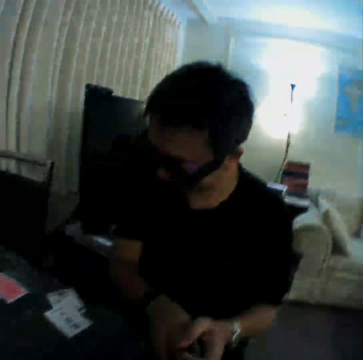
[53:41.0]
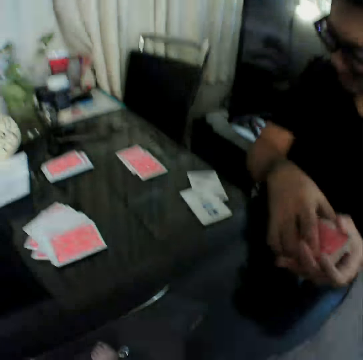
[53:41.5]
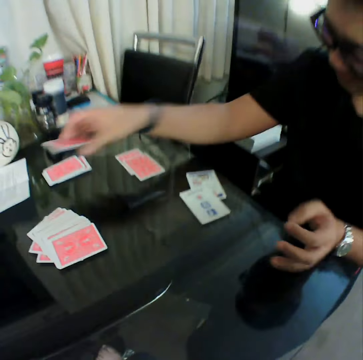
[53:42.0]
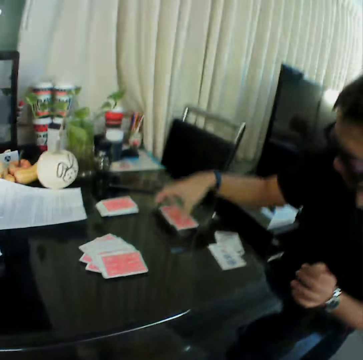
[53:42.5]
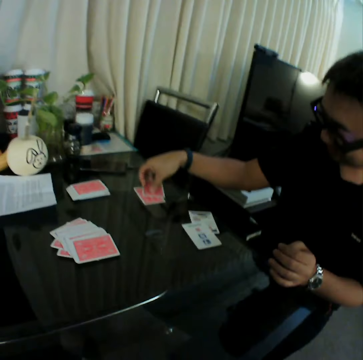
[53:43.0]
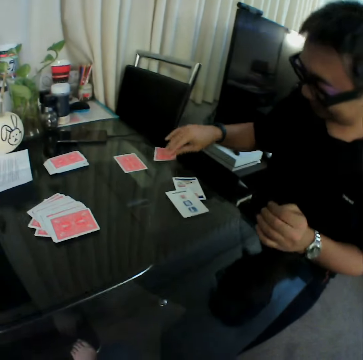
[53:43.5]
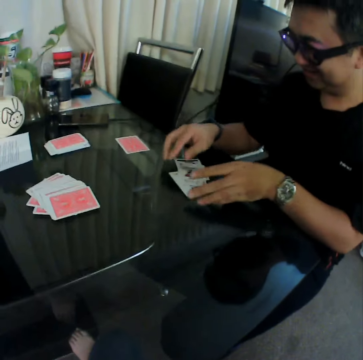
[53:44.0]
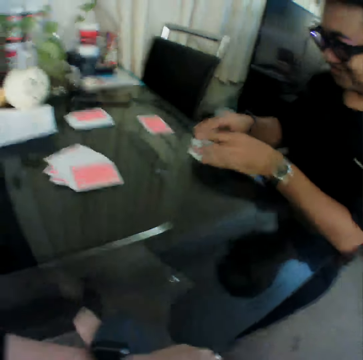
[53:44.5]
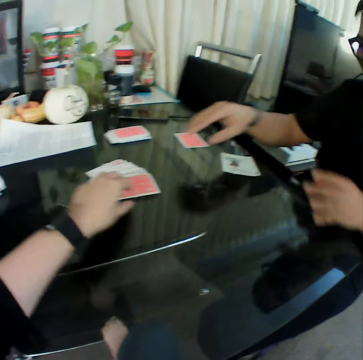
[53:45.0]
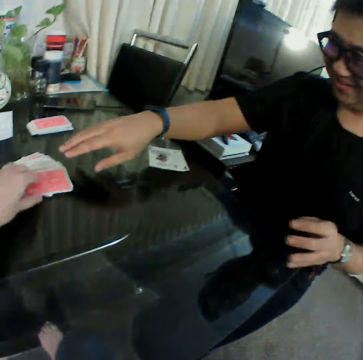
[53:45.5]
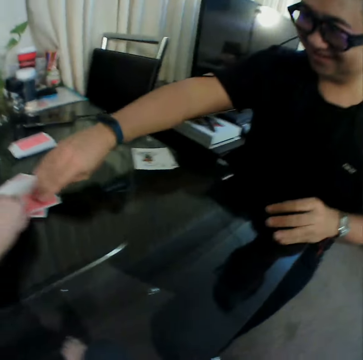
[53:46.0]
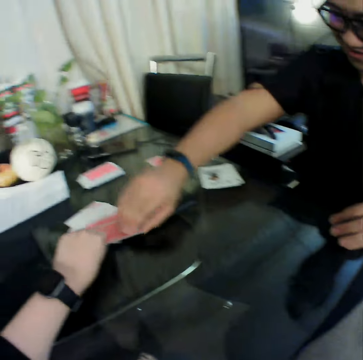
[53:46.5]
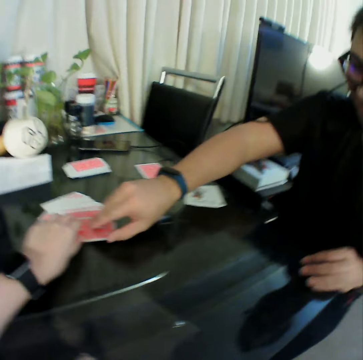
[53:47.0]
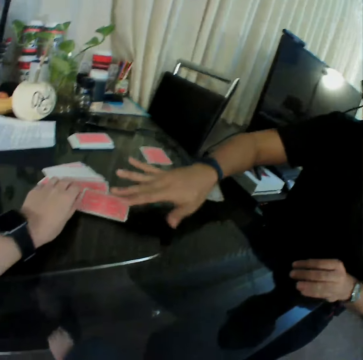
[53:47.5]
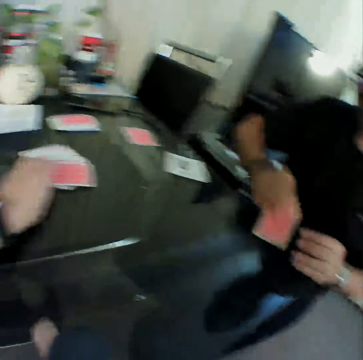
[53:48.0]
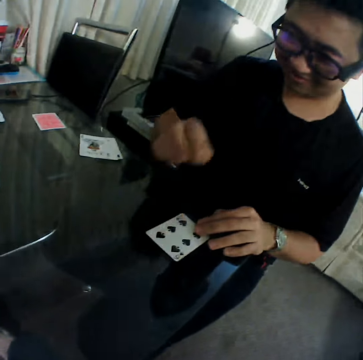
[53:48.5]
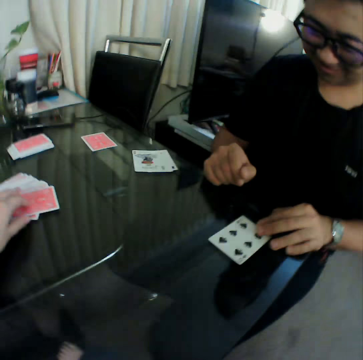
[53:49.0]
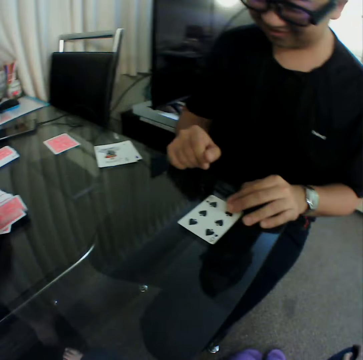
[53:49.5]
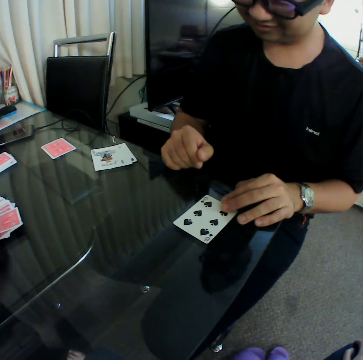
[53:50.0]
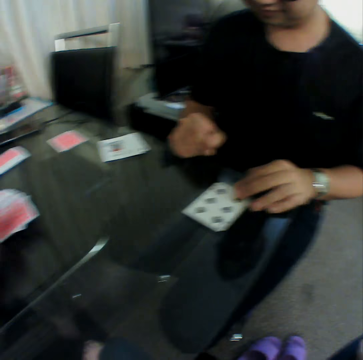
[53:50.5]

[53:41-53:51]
A man holds the cards with both hands. He places the card in his right hand on the table. He picks a card from the table with his right hand and places the card in his right hand on the table. He moves the cards aside on the table with his left hand. The camera wearer picks a card. The man slides a card from the deck of cards across the table with his right hand. He picks up a card. He flips the card on the table with his right hand. He puts the card on the table. The camera wearer picks a card from the deck of cards from the table with his left hand.

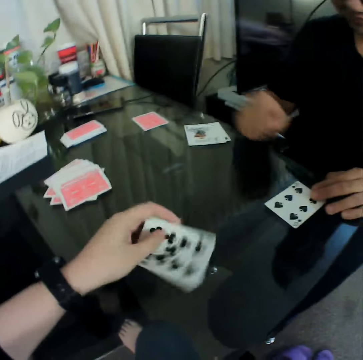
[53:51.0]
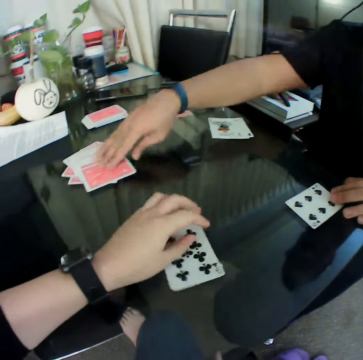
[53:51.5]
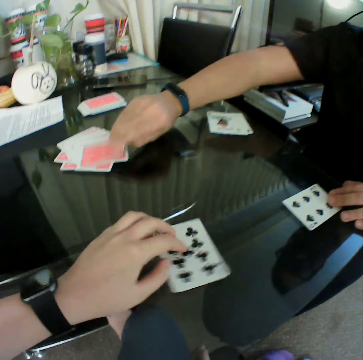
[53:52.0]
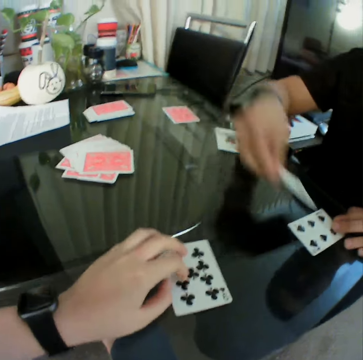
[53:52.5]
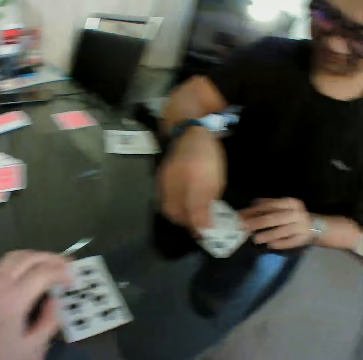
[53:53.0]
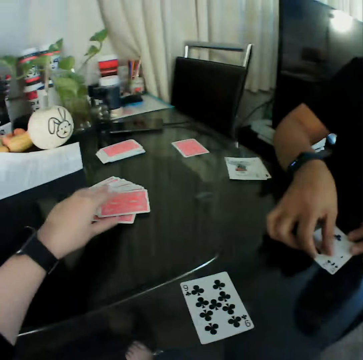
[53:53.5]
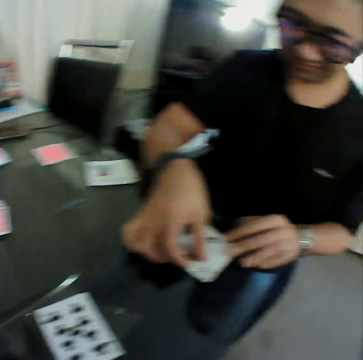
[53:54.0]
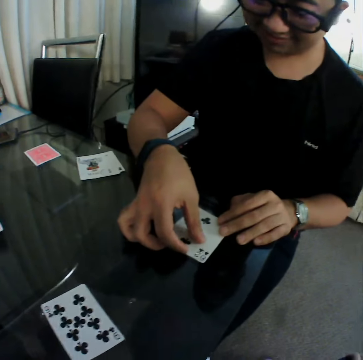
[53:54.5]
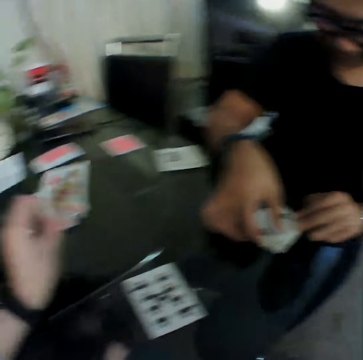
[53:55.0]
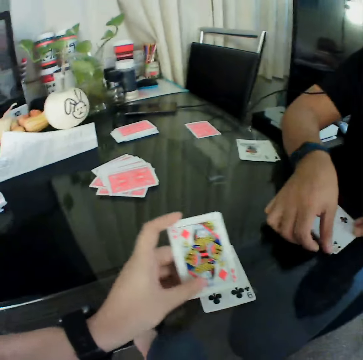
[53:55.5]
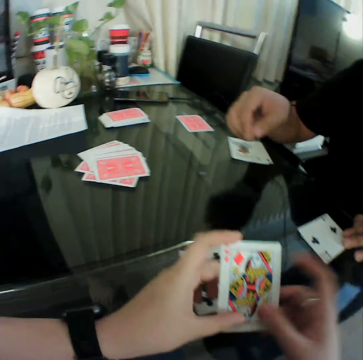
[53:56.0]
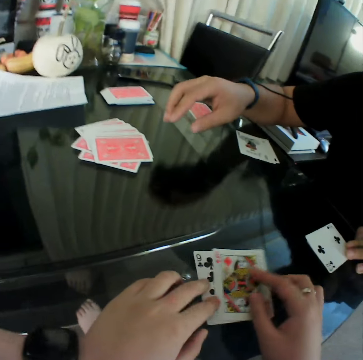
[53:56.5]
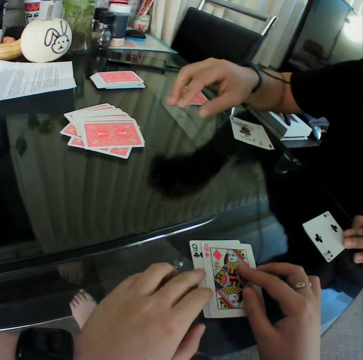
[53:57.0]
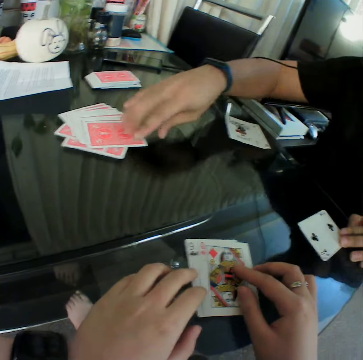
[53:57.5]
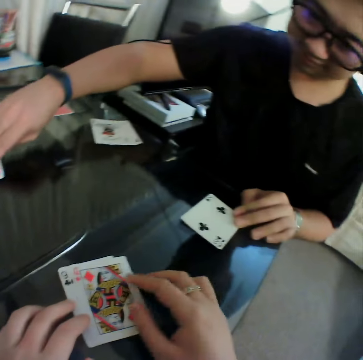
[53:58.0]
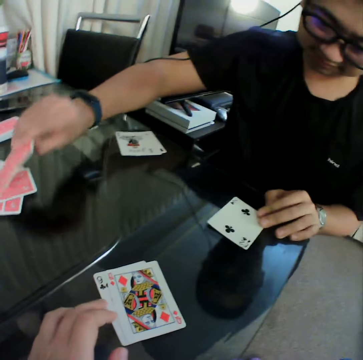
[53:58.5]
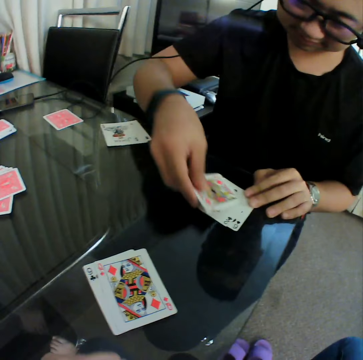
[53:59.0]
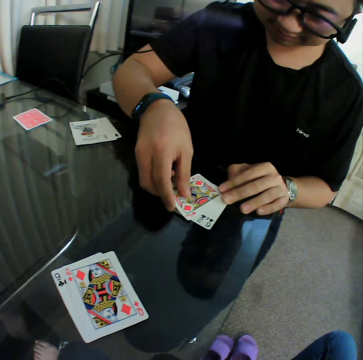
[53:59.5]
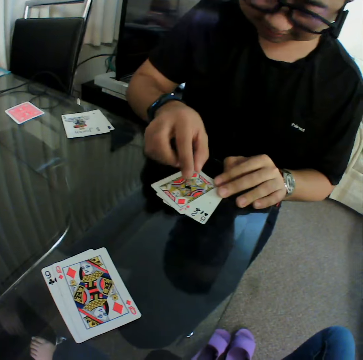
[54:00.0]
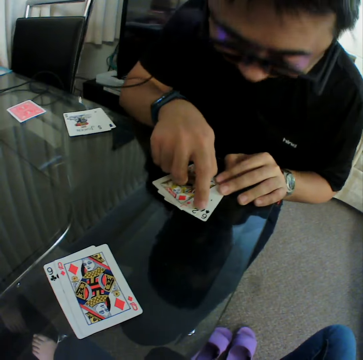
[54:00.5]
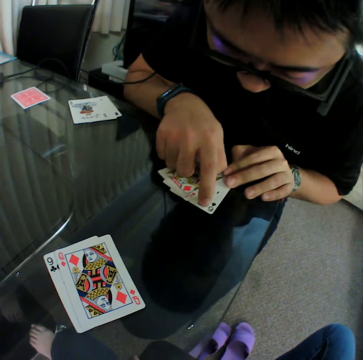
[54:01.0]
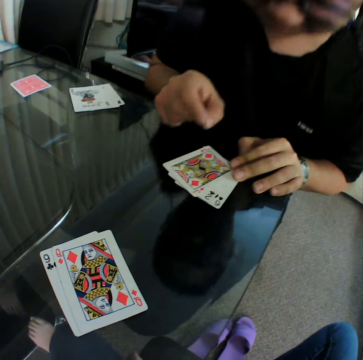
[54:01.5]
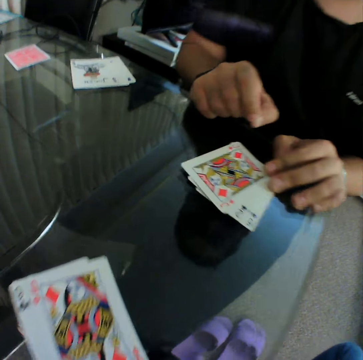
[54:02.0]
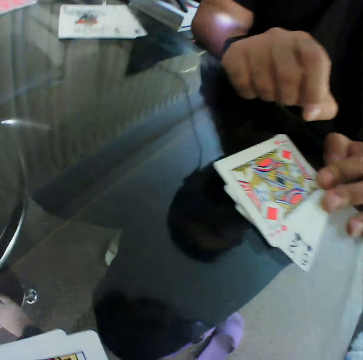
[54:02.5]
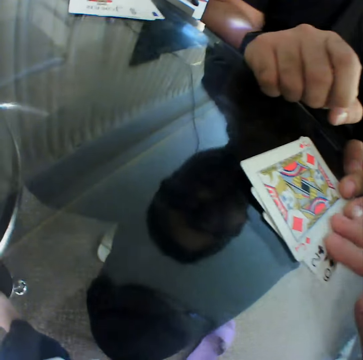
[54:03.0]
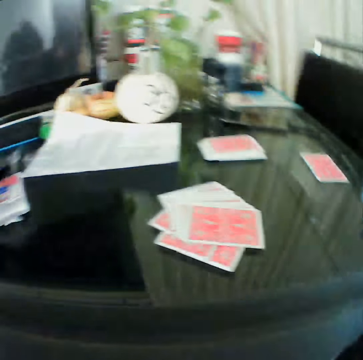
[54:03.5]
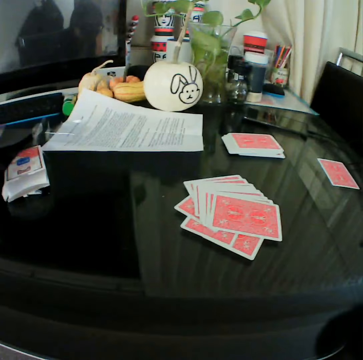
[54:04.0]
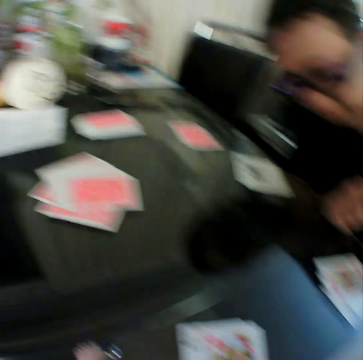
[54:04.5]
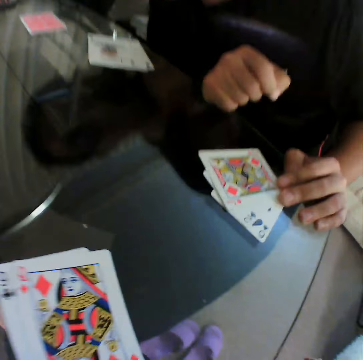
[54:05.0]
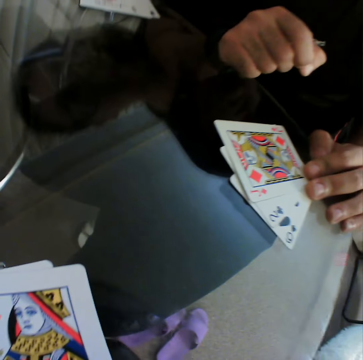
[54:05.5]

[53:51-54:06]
The camera wearer checks the card. He places the card in his left hand on the table. A man picks a card from the deck of cards from the table with his right hand and places the card in his right hand on the table, on a card. The camera wearer picks a card. He checks the card. He passes the card in his left hand to his right hand. He places the card in his right hand on the table. The man picks a card from the deck of cards from the table with his right hand and places the card in his right hand on the table, on a card. The man touches the cards on the table with his right hand. He points at the cards. He pulls his hand off the cards. The camera wearer touches the cards on the table with his right hand.

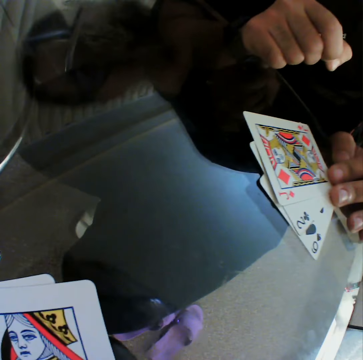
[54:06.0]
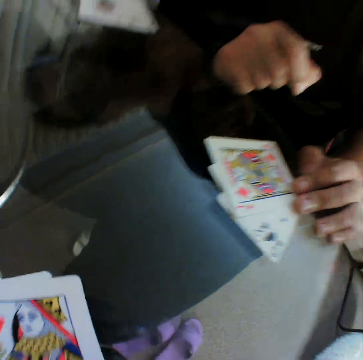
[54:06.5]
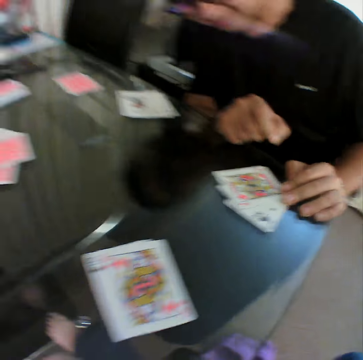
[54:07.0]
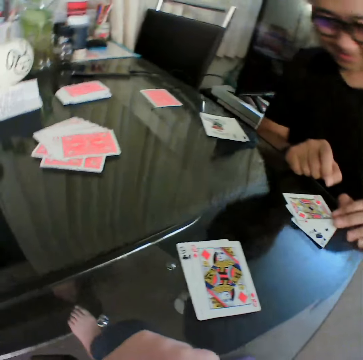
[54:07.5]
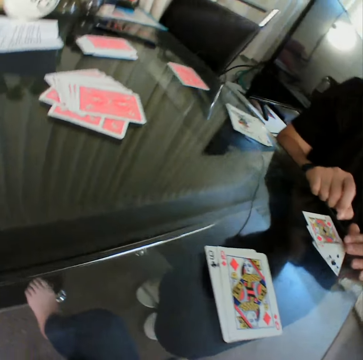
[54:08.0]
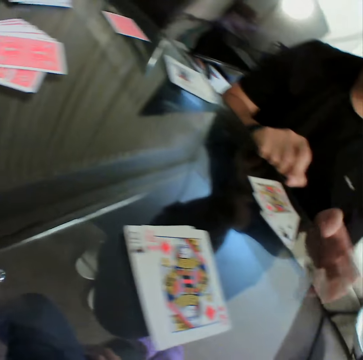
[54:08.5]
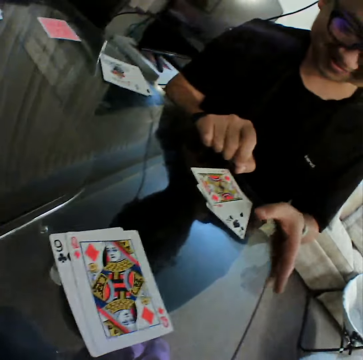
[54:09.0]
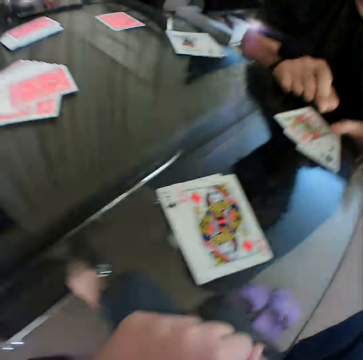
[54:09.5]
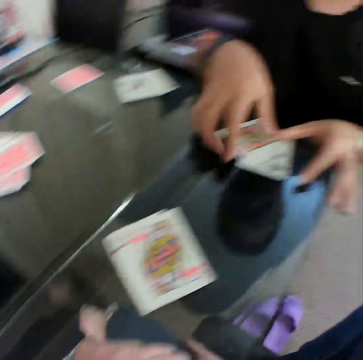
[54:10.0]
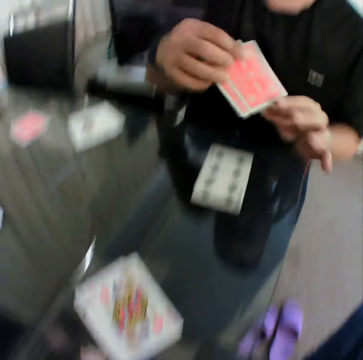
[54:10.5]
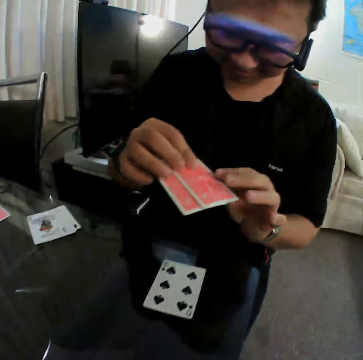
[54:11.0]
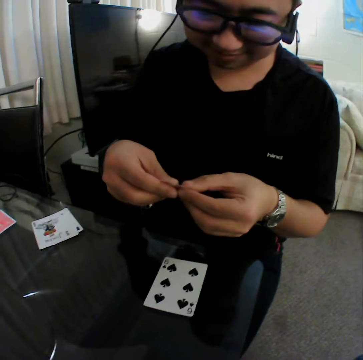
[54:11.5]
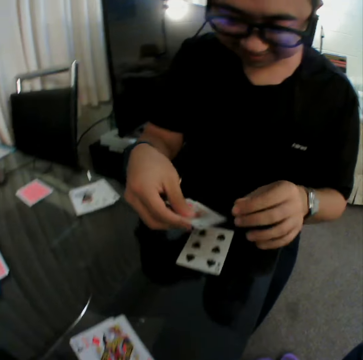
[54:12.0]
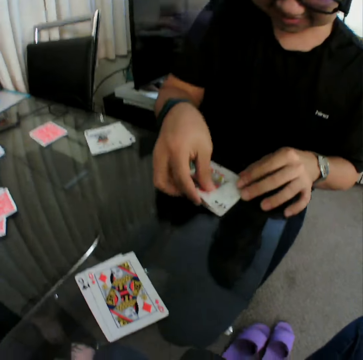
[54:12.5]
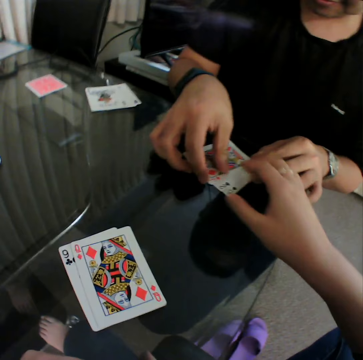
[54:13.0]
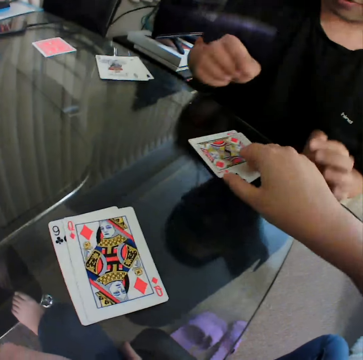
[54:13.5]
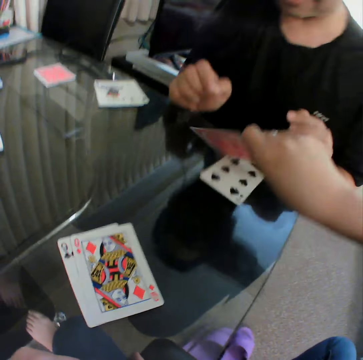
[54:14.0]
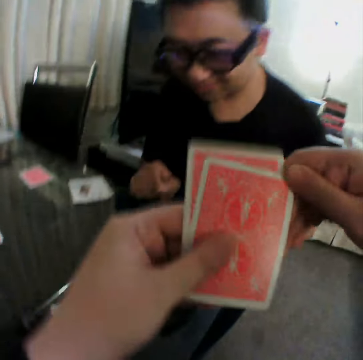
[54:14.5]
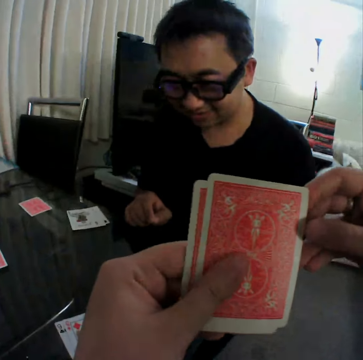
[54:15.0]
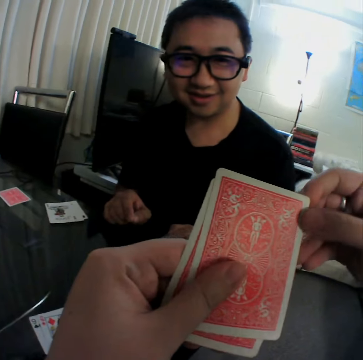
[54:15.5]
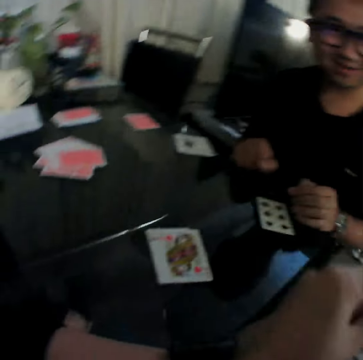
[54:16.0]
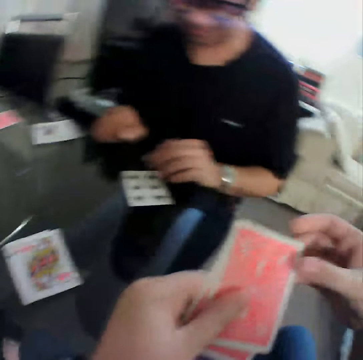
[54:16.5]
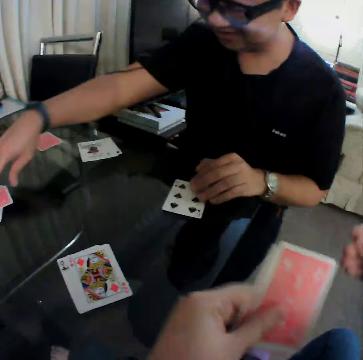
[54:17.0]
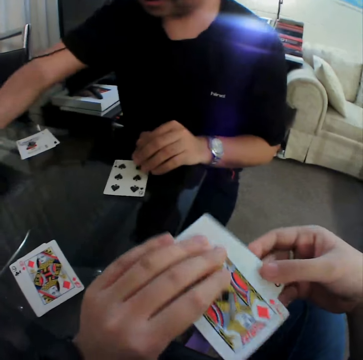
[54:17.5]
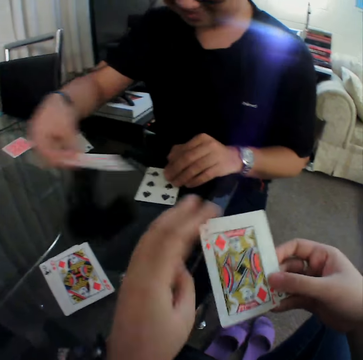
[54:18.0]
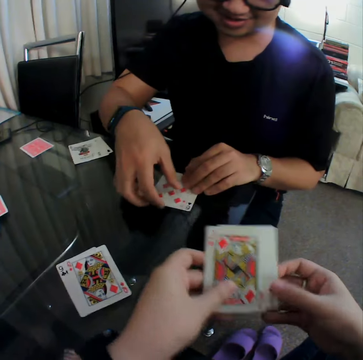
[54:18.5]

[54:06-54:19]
A man looks at the cards. He picks cards from the table with his right hand, holds the cards with both hands, pulls his hand off the cards, and places the cards in his right hand on the table, on a card. The camera wearer picks cards from the table with his right hand. He holds the cards with both hands. Another man touches a card on the table with the right hand. He picks the card from the table with the right hand.
